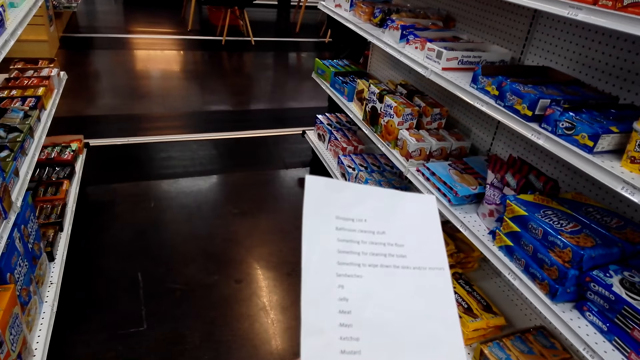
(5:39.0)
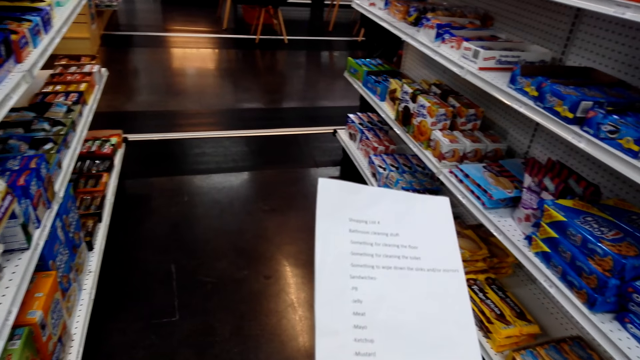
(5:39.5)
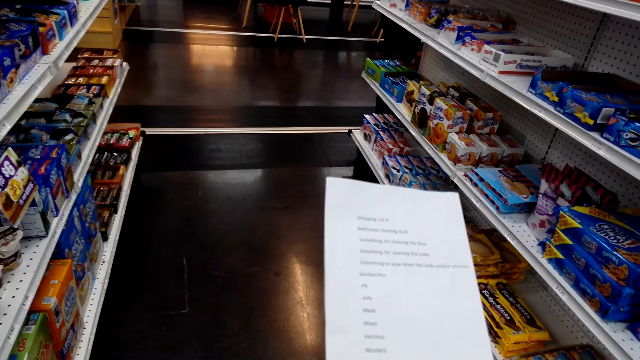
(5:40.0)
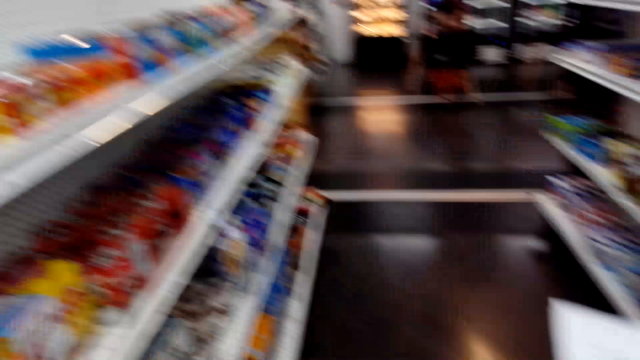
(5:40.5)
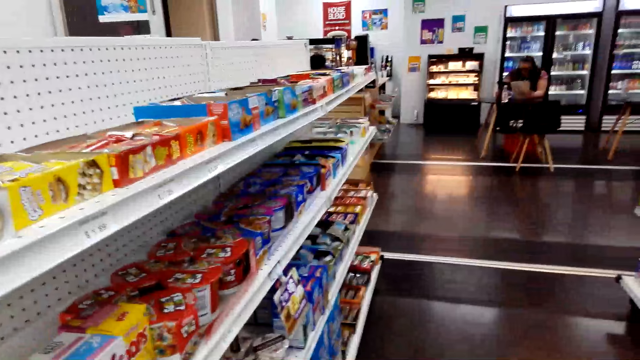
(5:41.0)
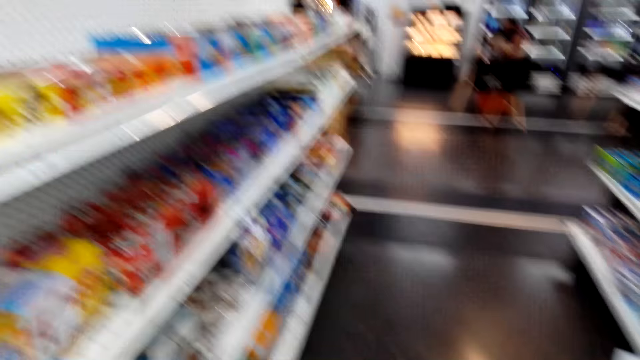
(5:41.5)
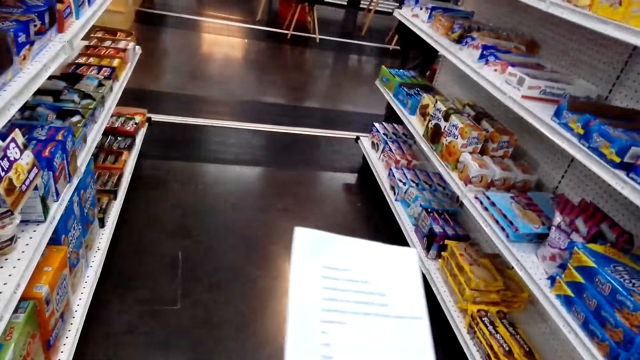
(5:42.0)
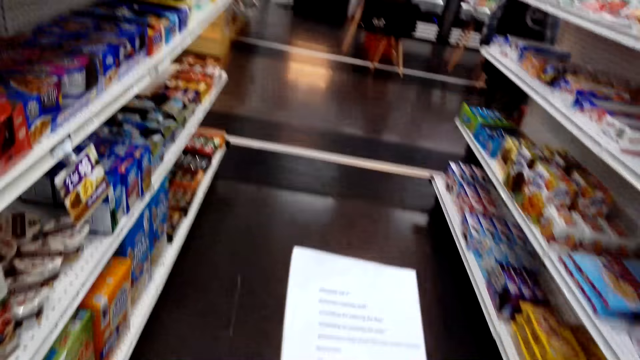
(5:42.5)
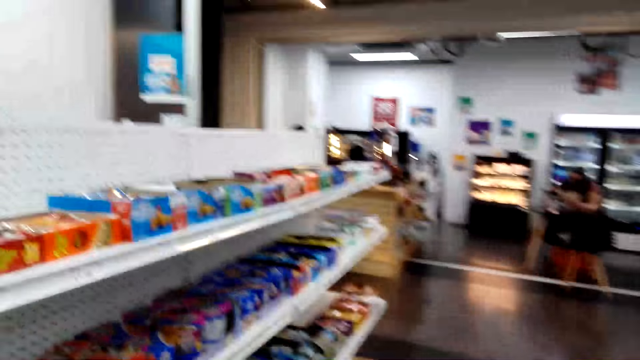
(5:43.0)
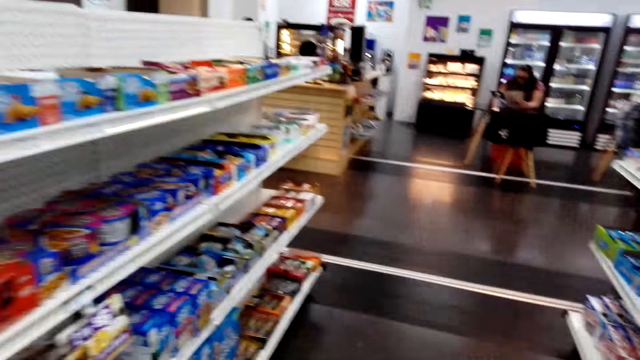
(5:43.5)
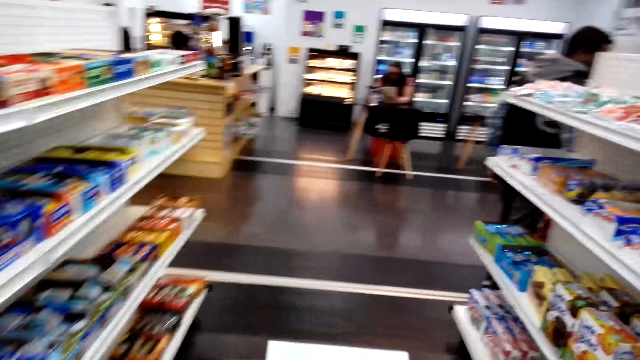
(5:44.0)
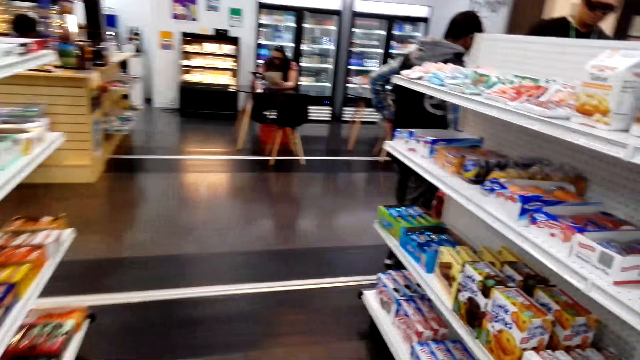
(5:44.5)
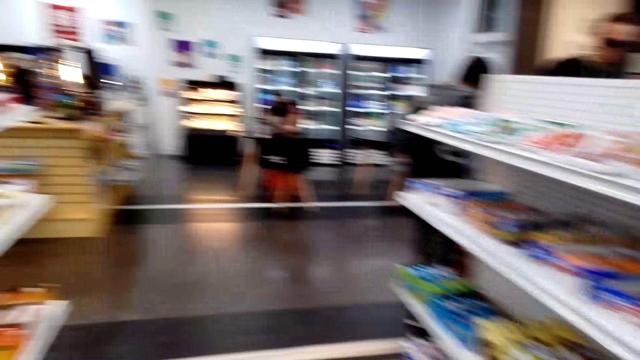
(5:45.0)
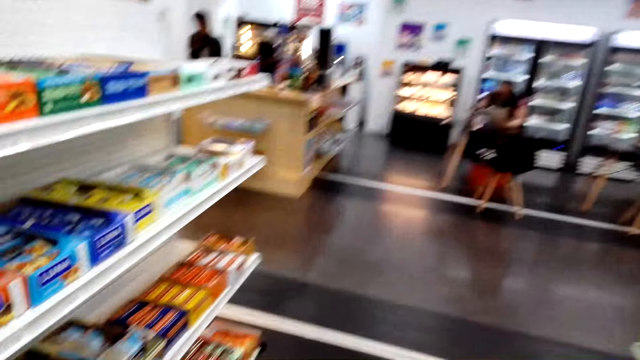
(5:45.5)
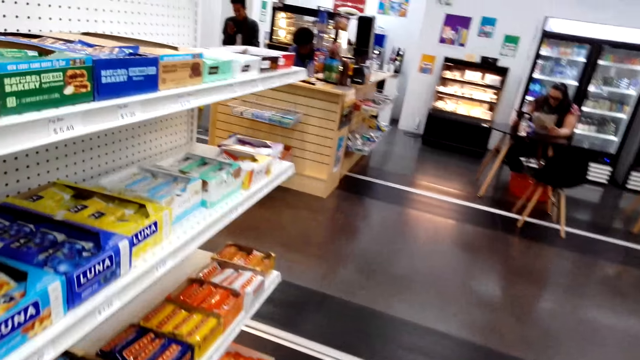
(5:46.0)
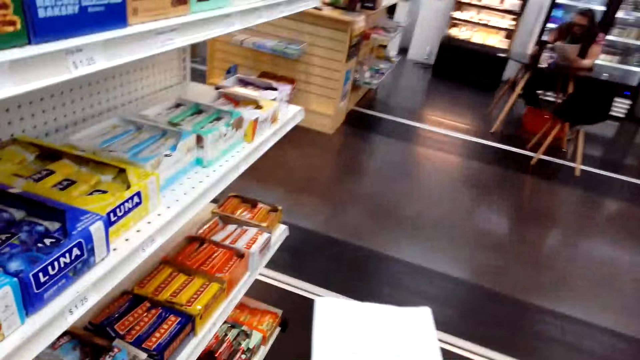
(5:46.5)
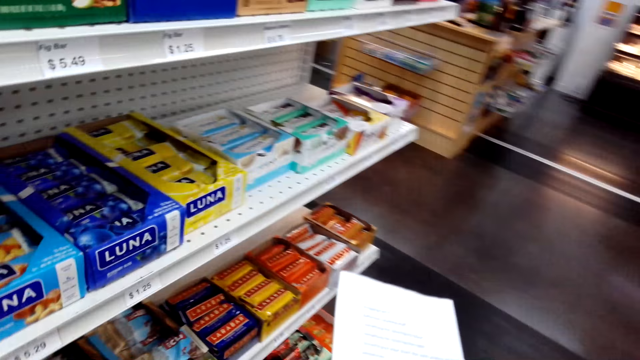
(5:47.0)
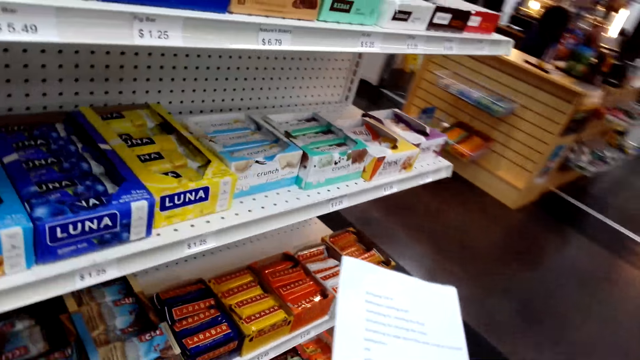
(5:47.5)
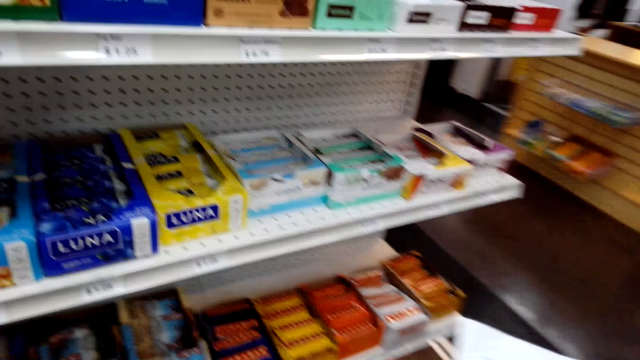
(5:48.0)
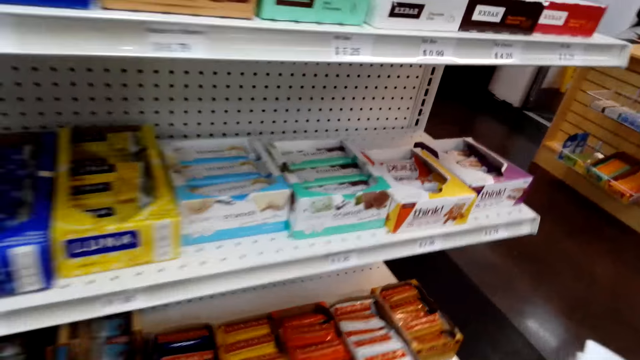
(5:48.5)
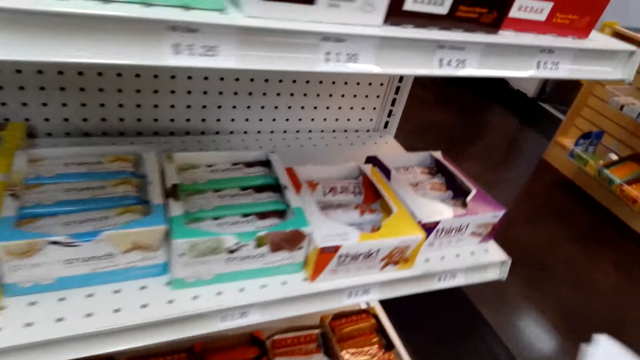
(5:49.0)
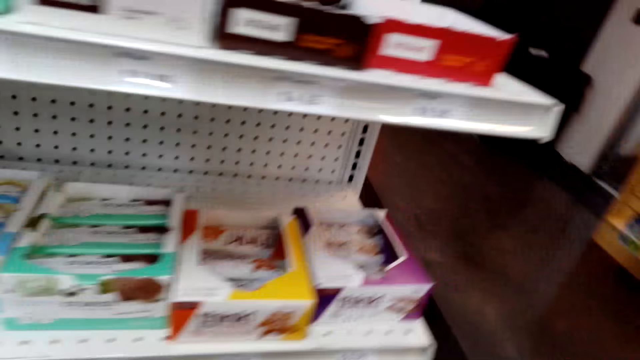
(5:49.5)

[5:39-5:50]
The camera wearer looks at the shelves. They walk around and look at the shopping list.

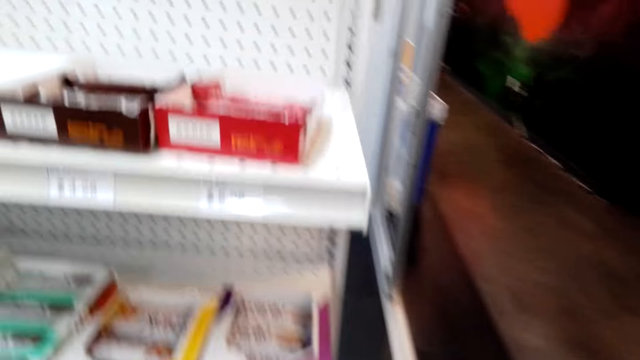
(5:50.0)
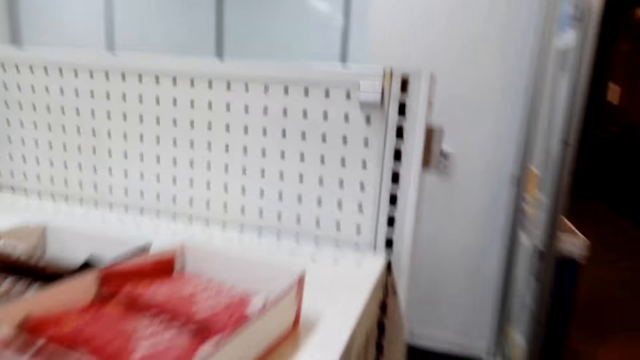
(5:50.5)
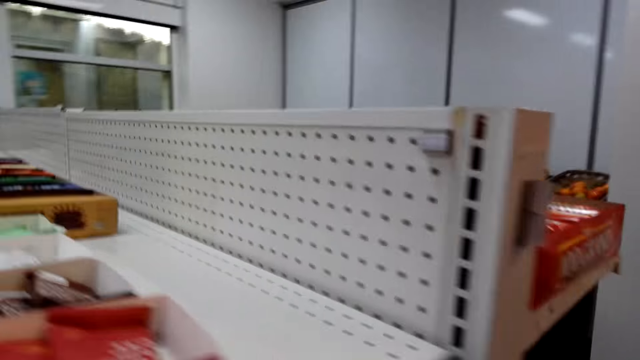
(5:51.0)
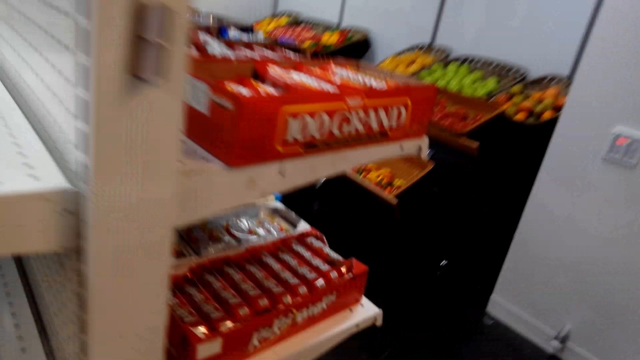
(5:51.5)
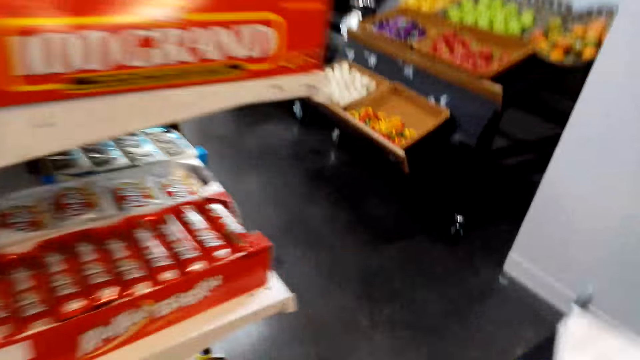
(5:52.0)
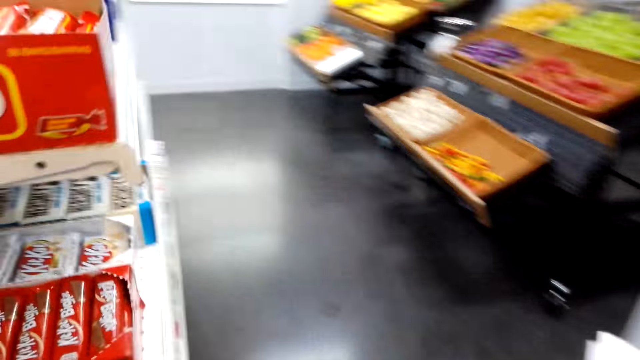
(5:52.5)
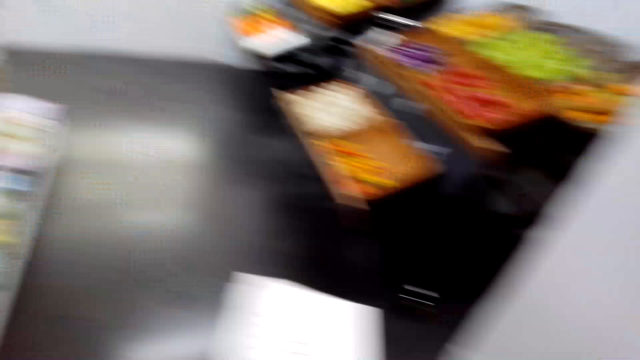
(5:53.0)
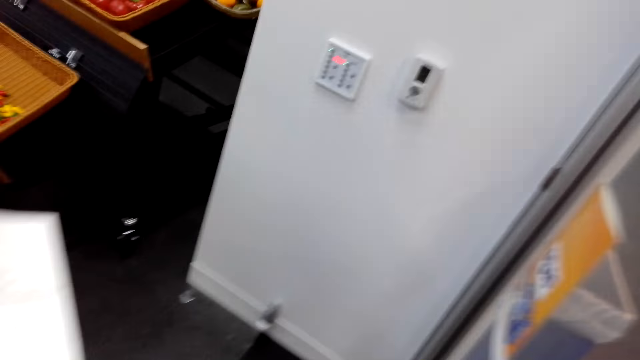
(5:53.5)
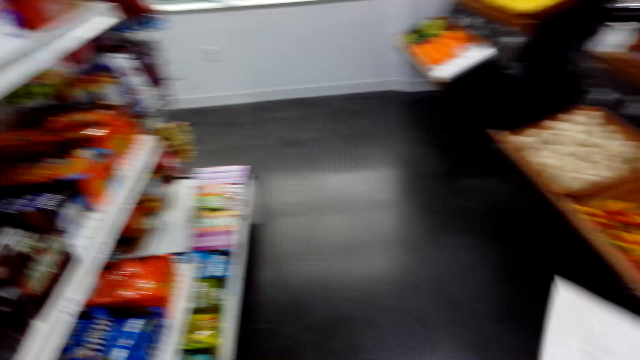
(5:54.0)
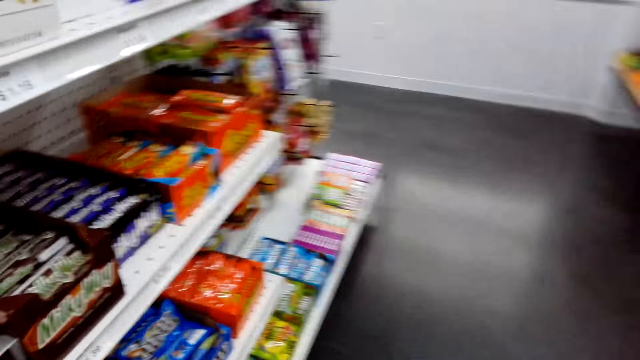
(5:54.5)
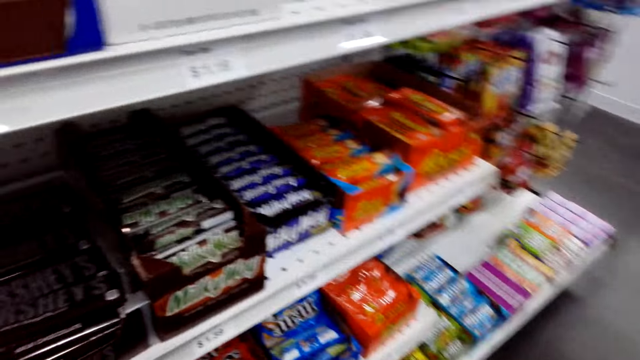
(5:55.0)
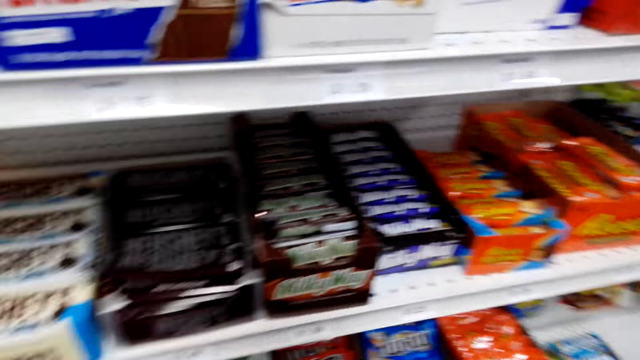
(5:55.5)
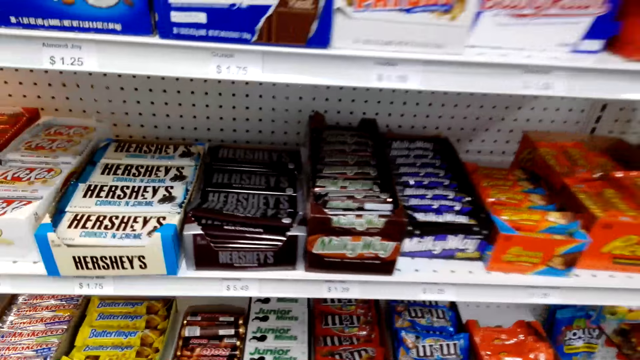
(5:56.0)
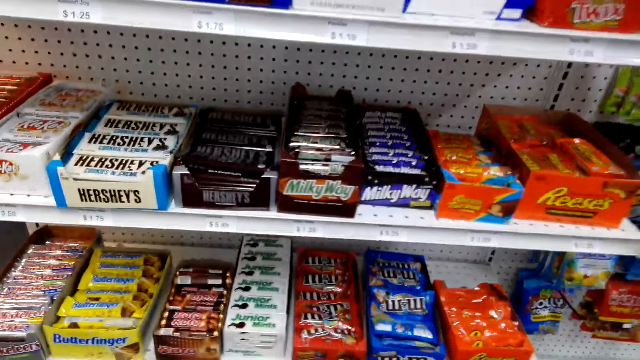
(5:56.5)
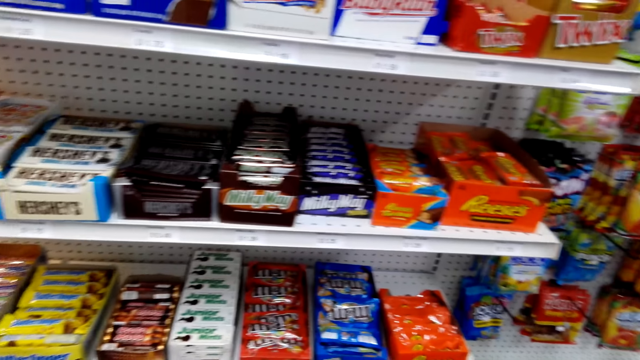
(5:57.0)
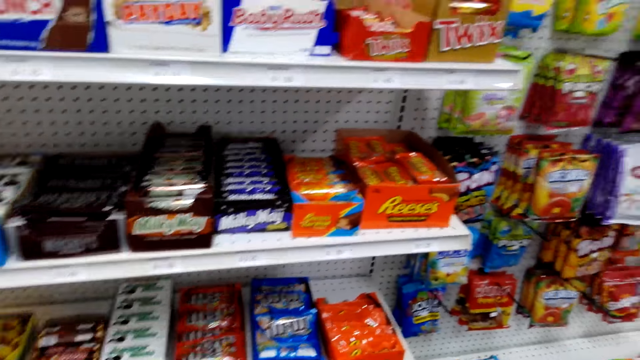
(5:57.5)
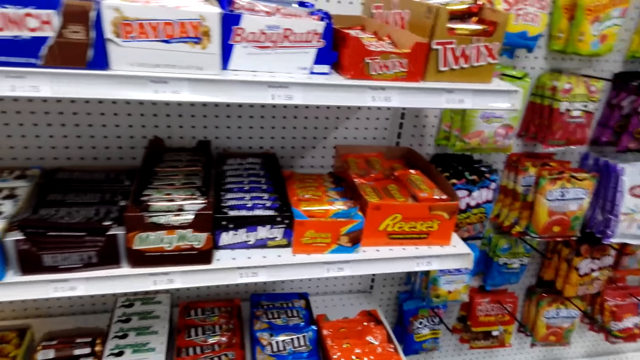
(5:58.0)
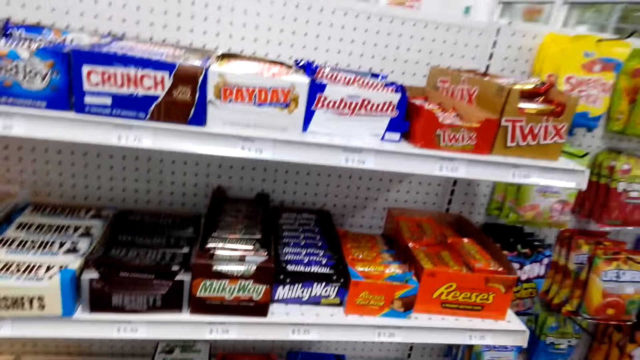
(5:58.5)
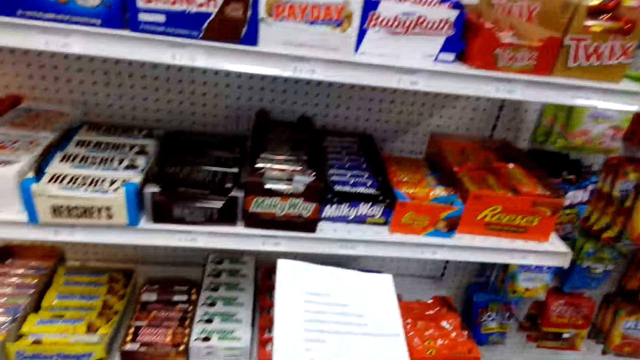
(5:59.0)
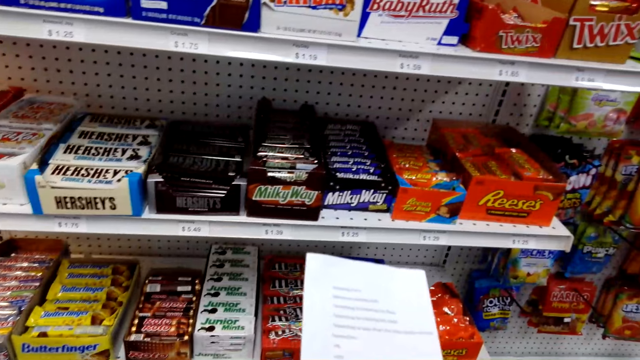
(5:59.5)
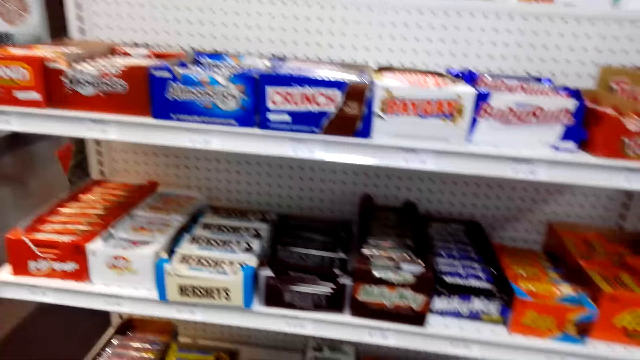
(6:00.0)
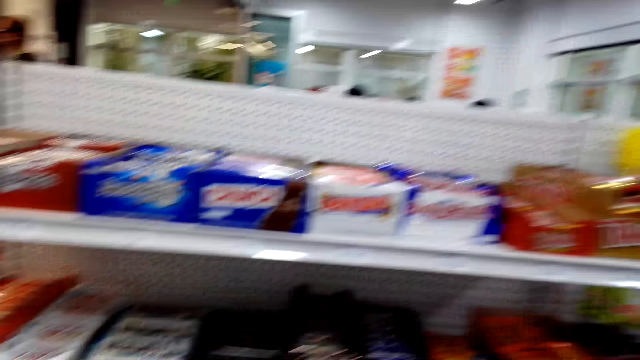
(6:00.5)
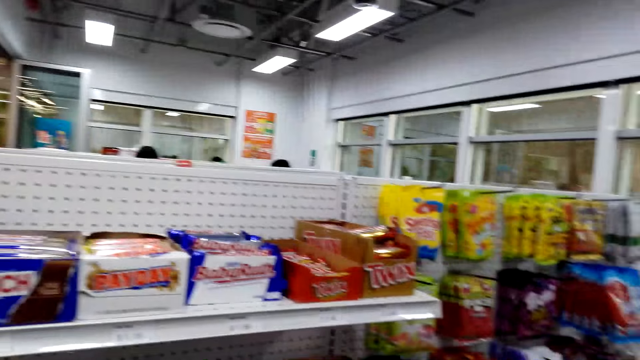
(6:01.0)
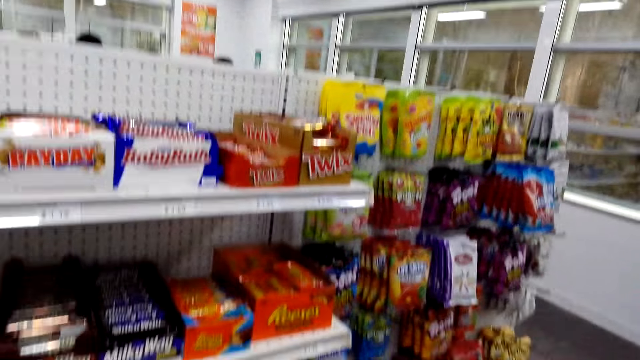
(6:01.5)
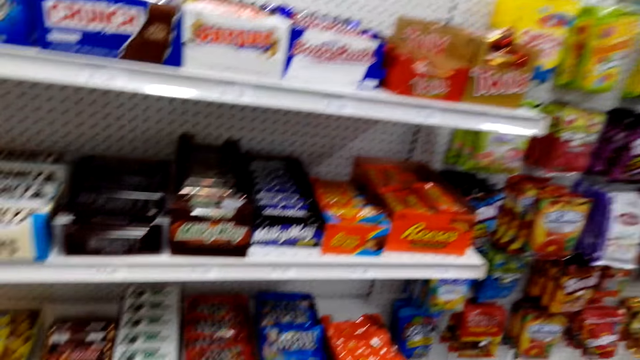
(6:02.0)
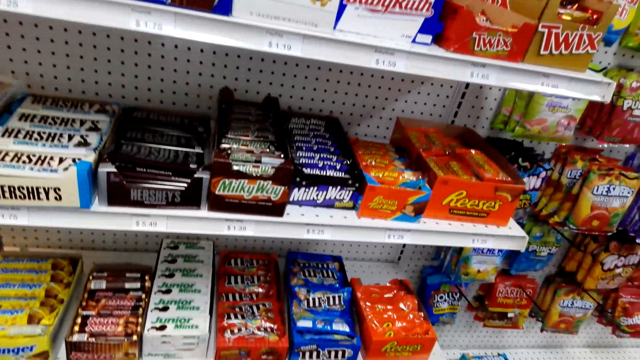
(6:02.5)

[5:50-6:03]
The camera wearer walks around.
